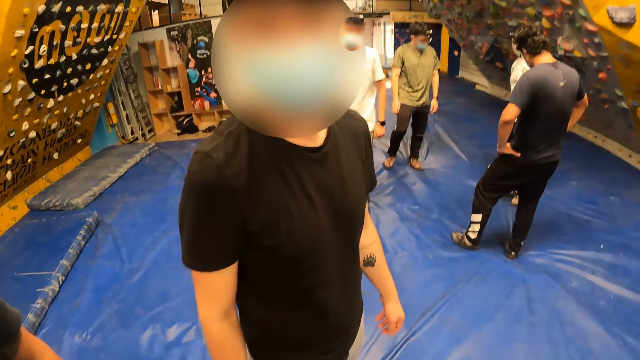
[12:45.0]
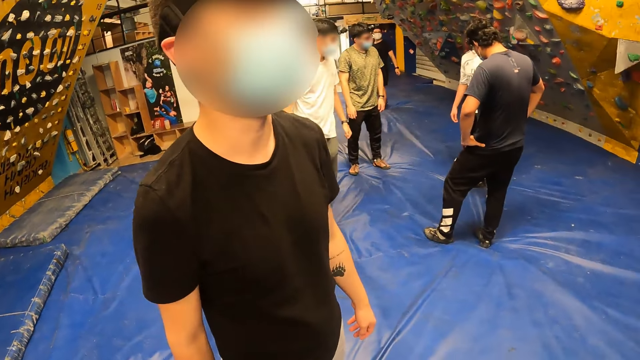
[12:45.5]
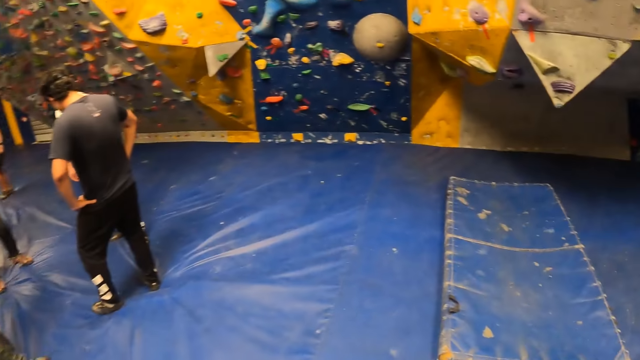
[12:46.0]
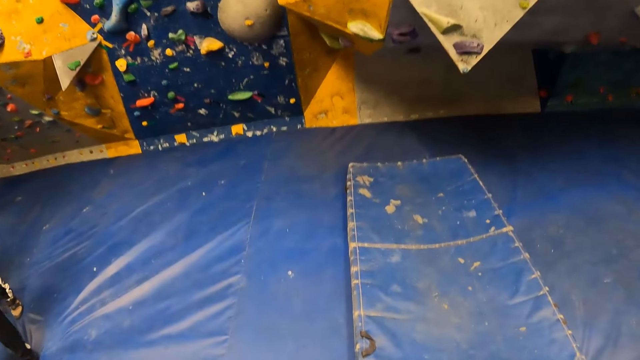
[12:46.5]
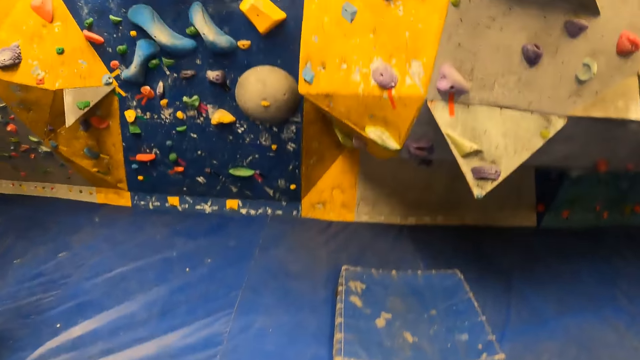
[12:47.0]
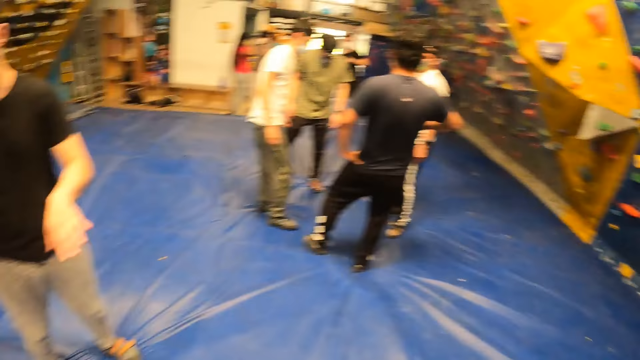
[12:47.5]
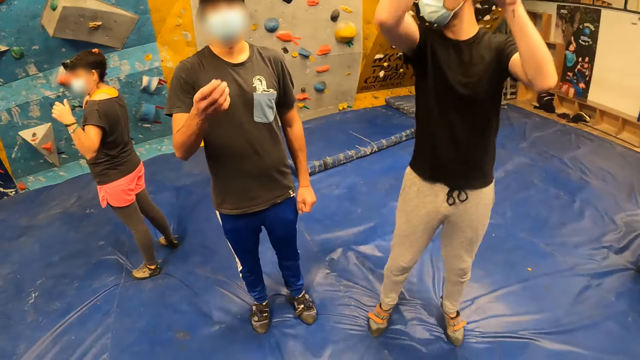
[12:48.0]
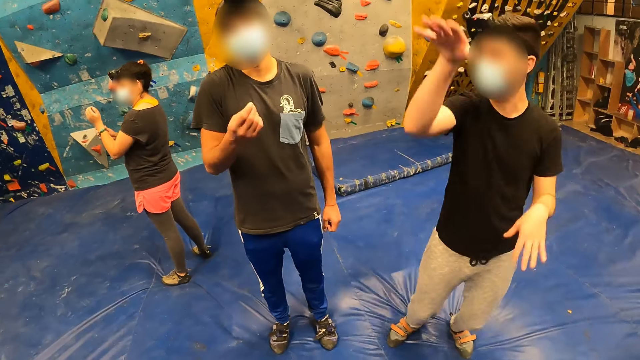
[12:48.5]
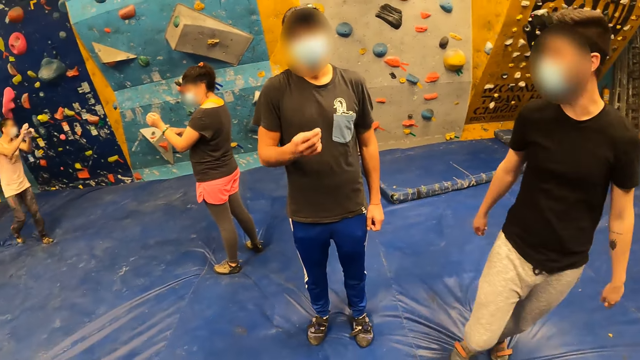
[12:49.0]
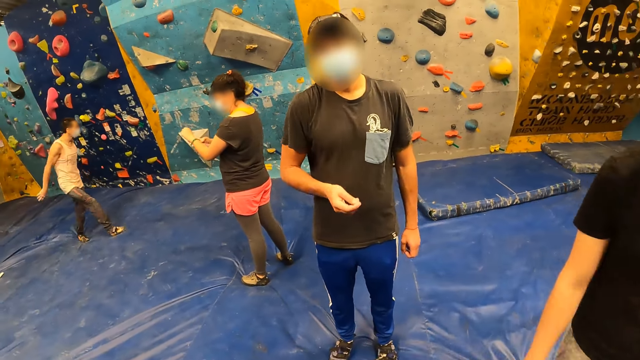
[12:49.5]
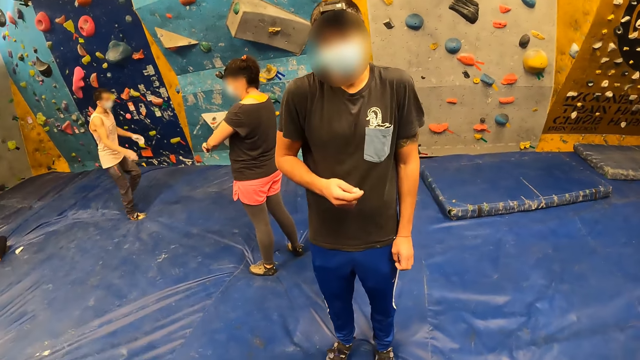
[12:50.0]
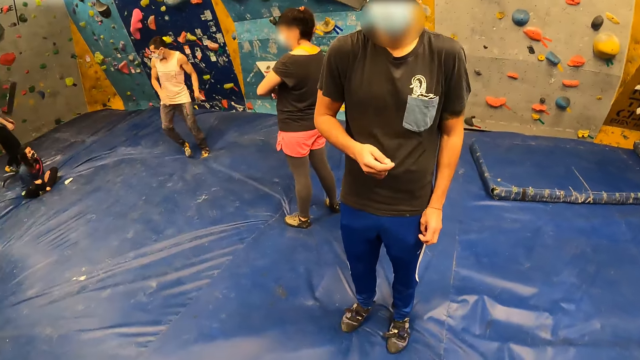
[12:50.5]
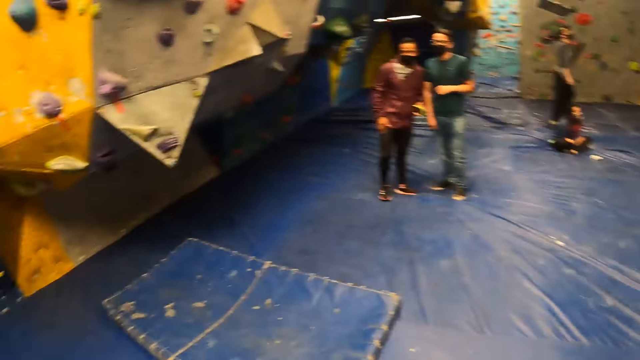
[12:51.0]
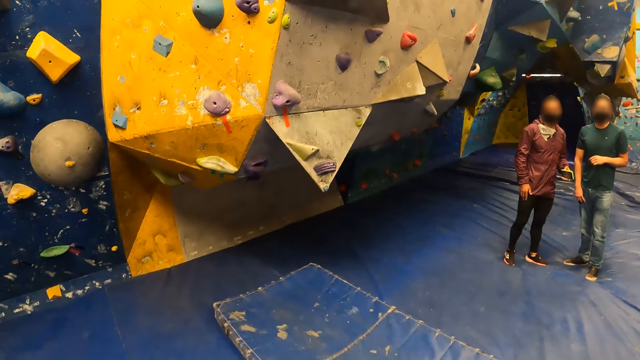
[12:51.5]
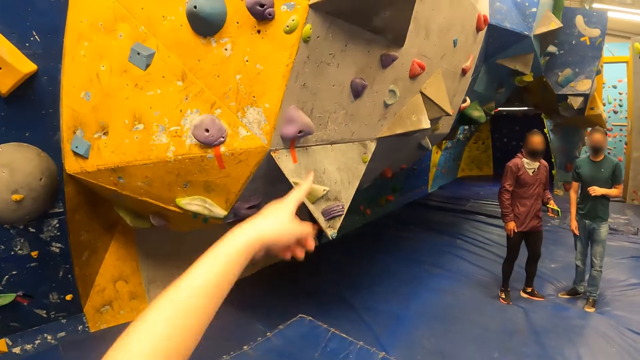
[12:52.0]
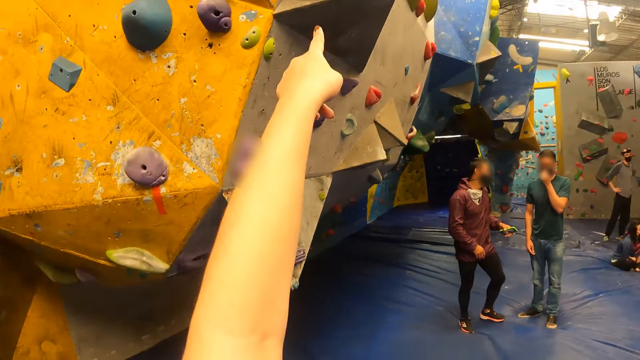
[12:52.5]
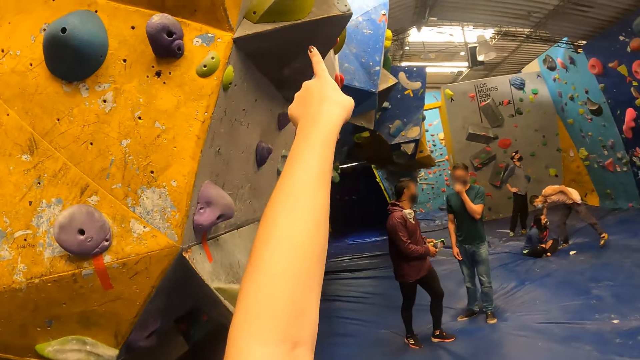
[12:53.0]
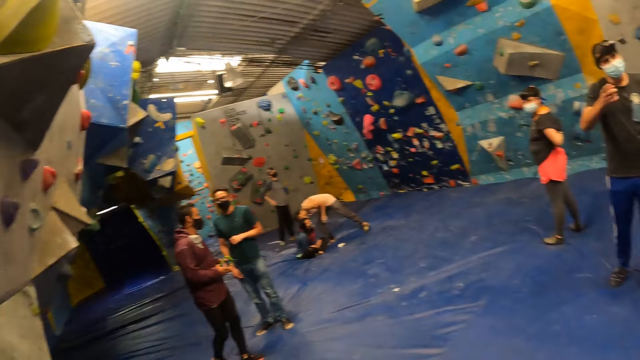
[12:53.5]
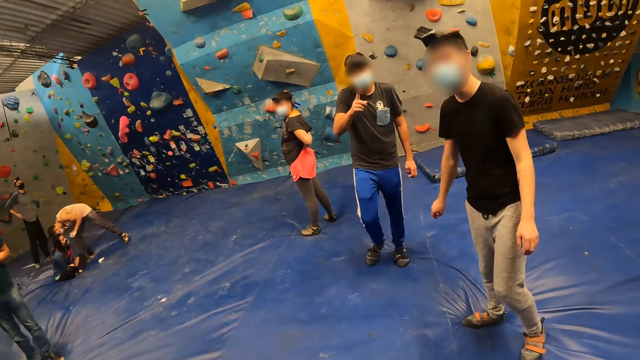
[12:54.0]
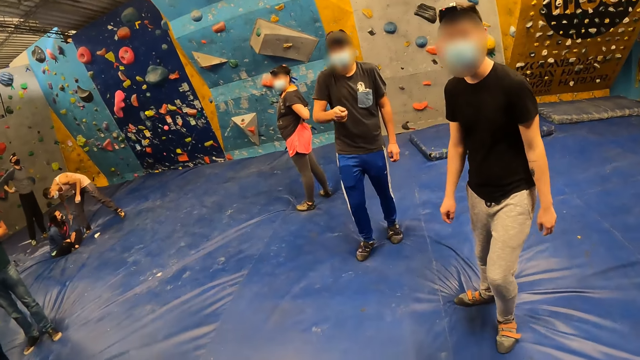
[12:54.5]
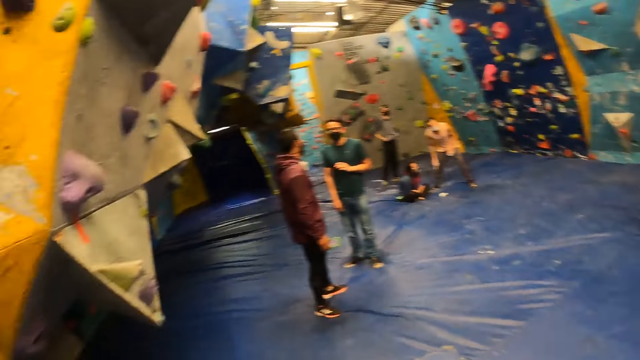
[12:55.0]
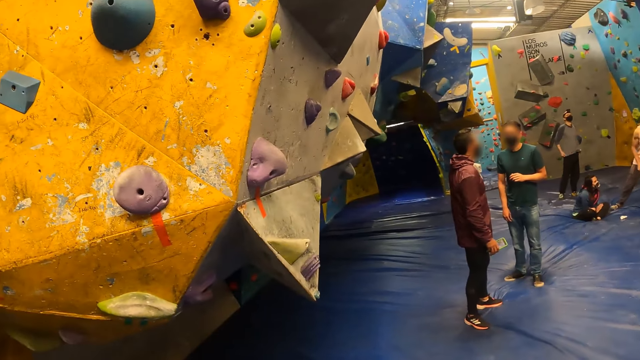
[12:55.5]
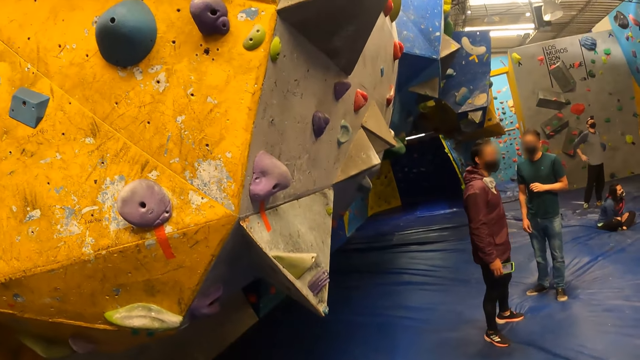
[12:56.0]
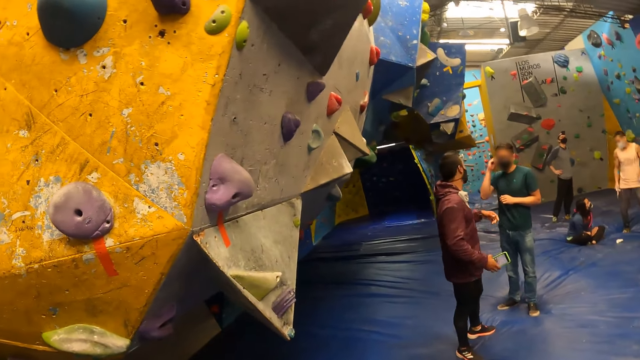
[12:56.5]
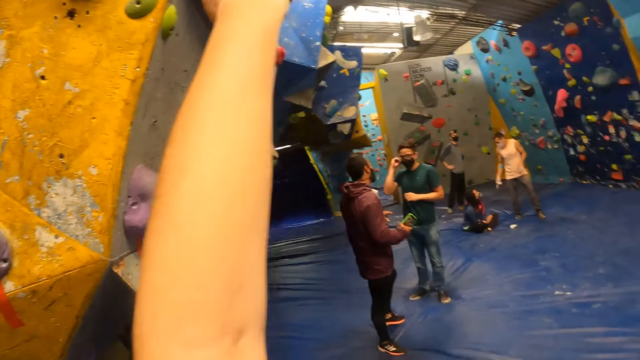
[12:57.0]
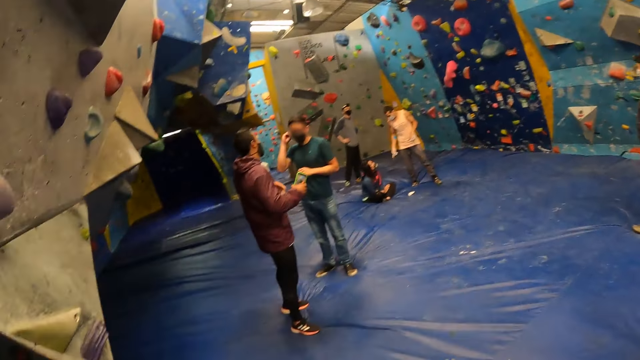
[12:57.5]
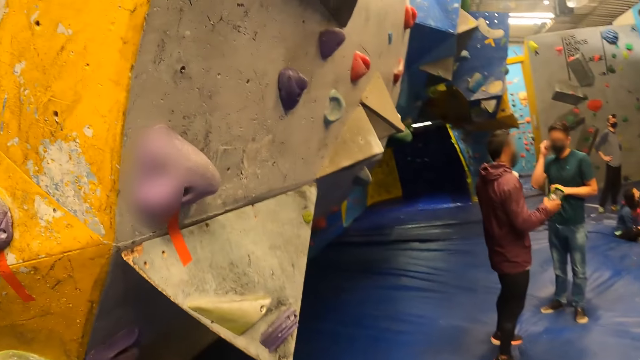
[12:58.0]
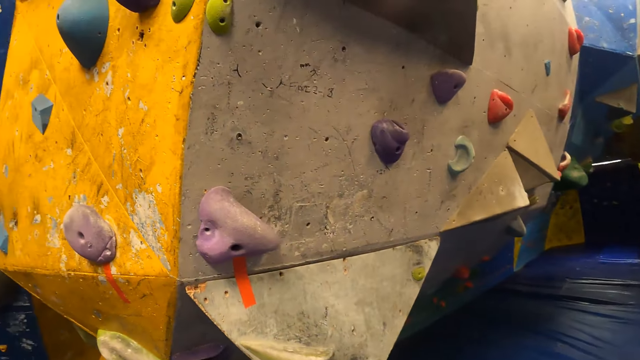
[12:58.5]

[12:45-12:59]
The camera wearer walks on the surface. A man jumps. Another man fidgets. Another man walks on the floor. The camera wearer walks on the floor to the wall. The man who fidgets walks on the floor. Two other men fidget.

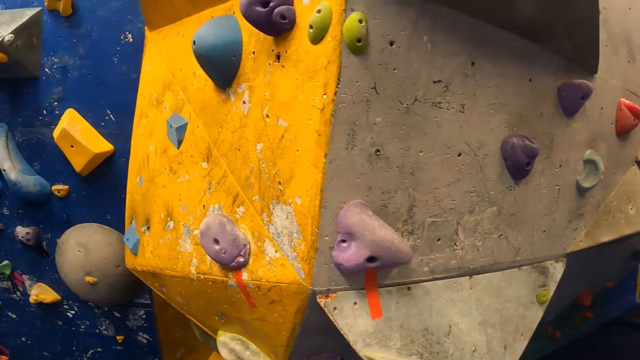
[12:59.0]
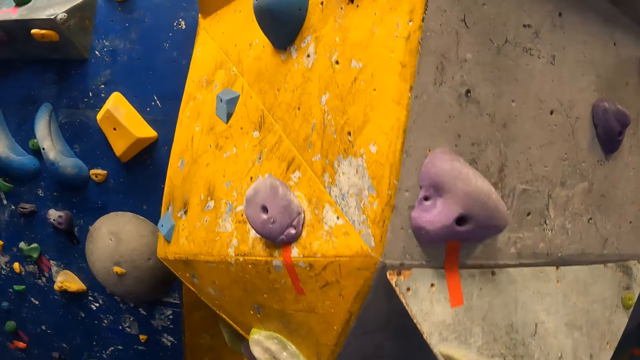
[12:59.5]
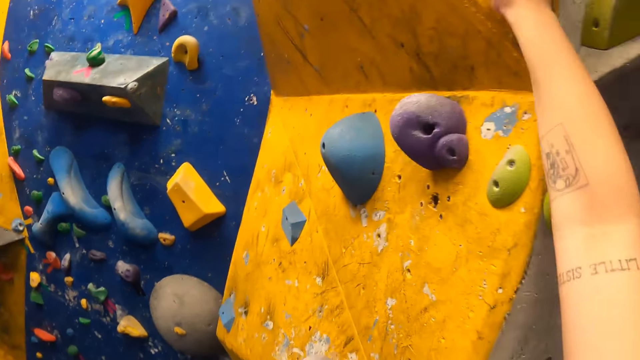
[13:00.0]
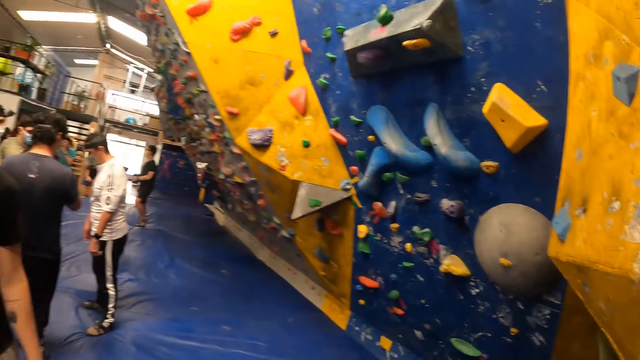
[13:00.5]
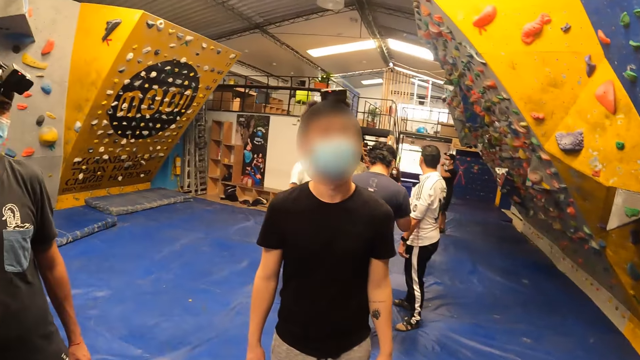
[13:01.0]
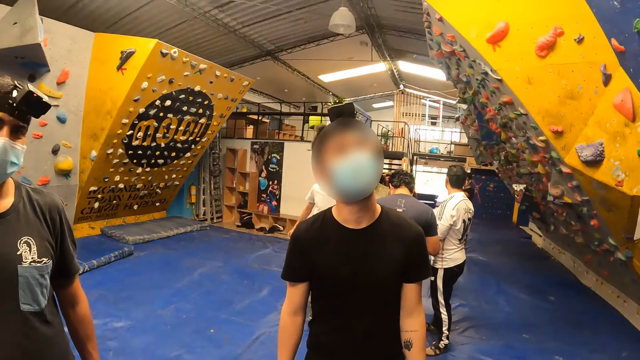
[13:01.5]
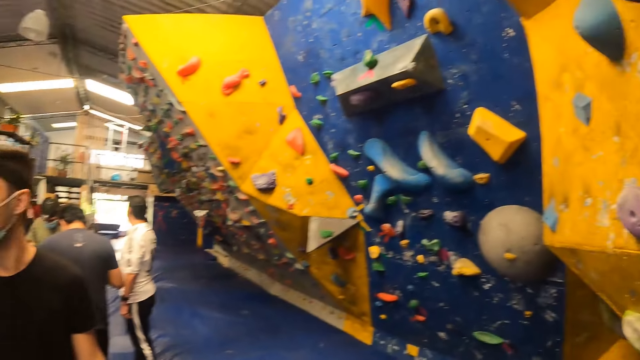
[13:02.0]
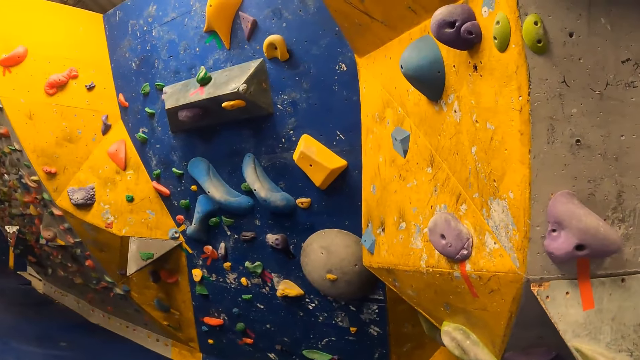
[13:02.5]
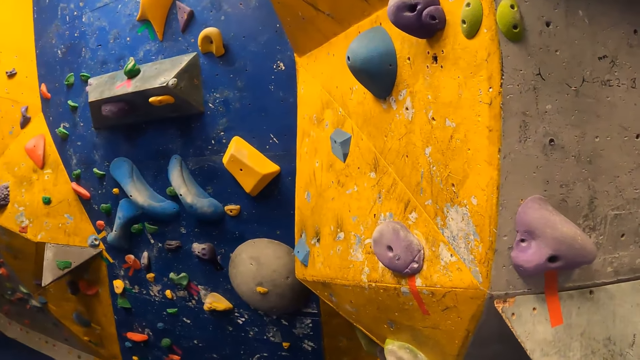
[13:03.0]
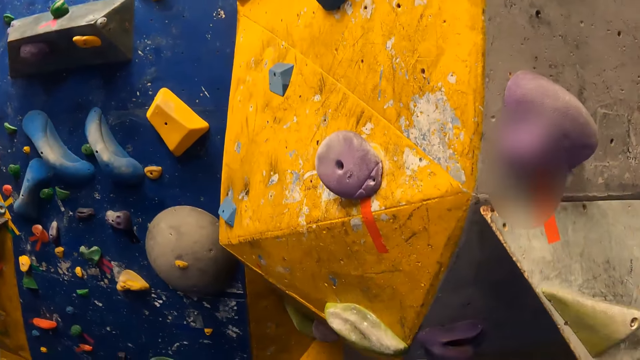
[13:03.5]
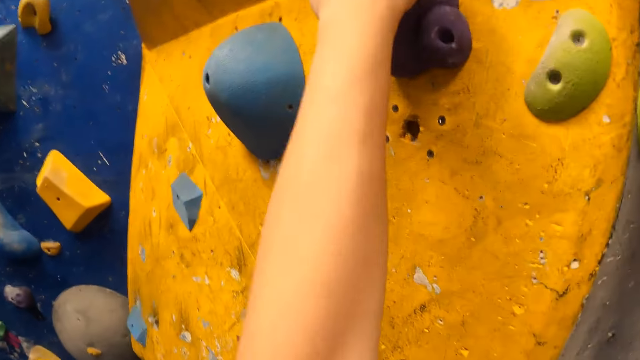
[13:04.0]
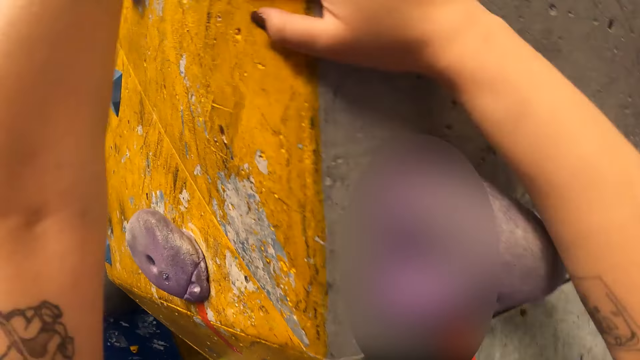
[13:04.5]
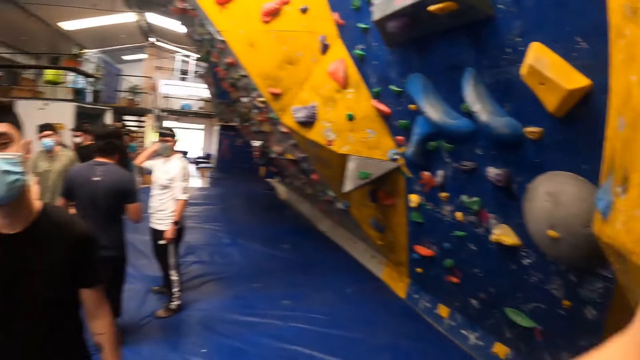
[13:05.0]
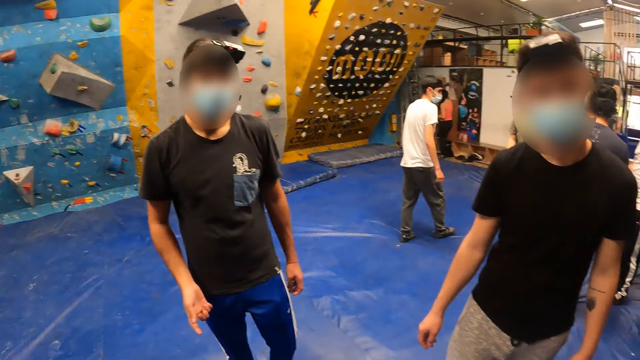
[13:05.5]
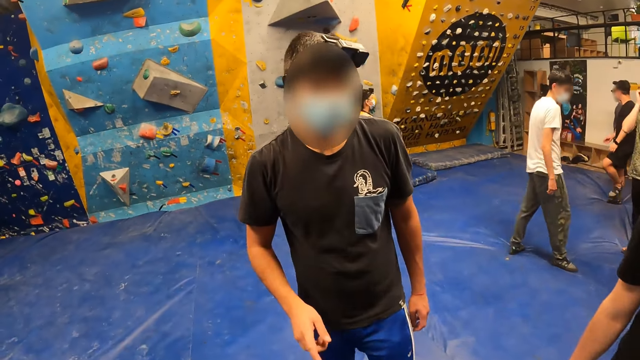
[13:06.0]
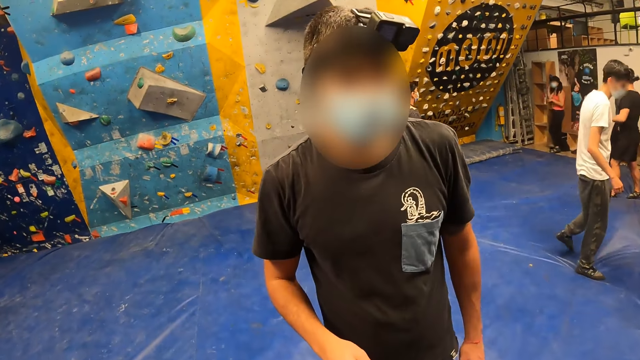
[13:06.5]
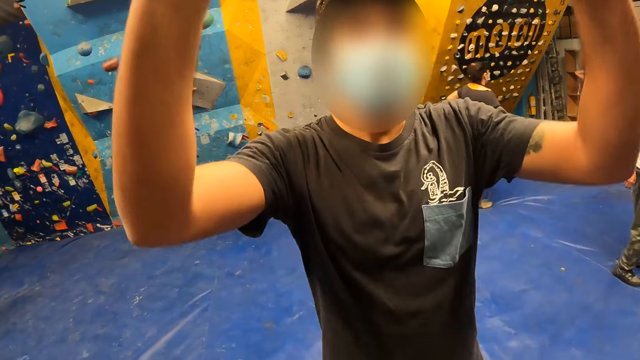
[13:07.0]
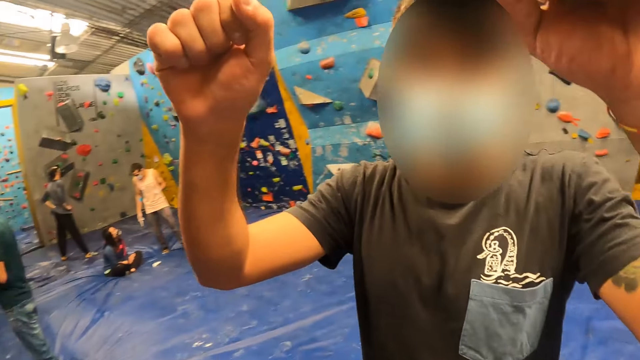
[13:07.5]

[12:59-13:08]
The camera wearer climbs the wall. A man moves the hands.
